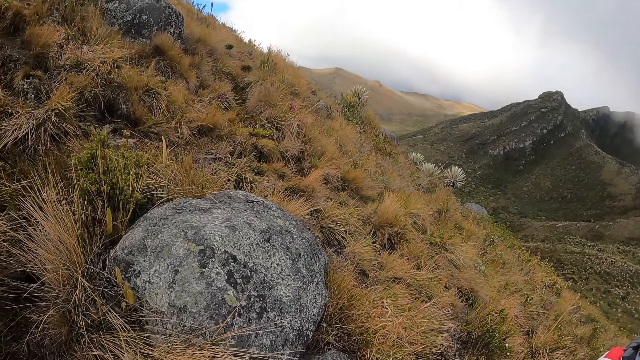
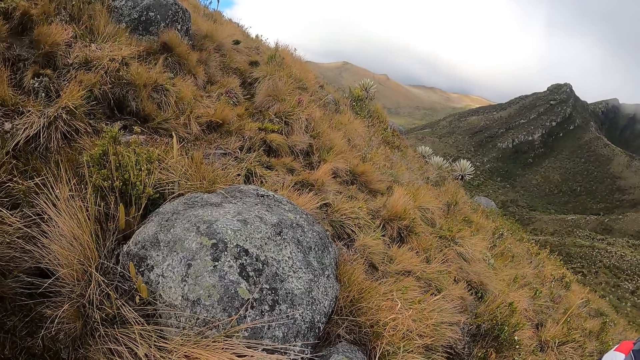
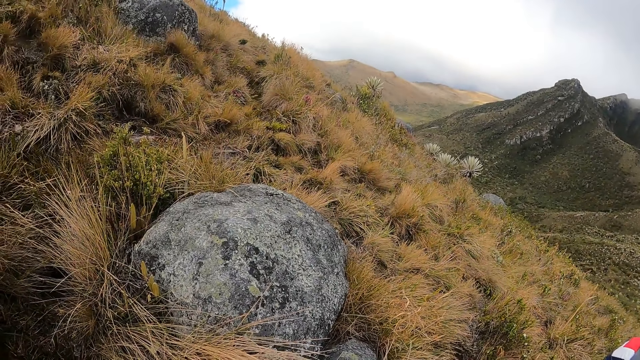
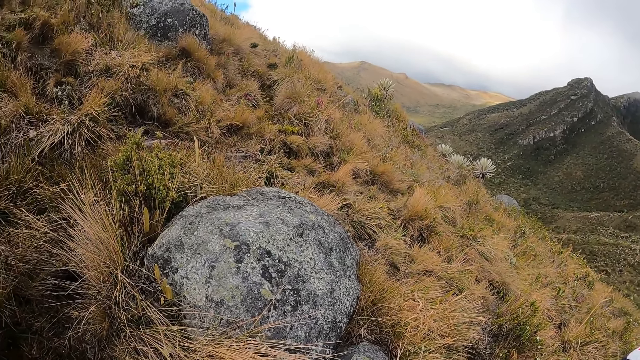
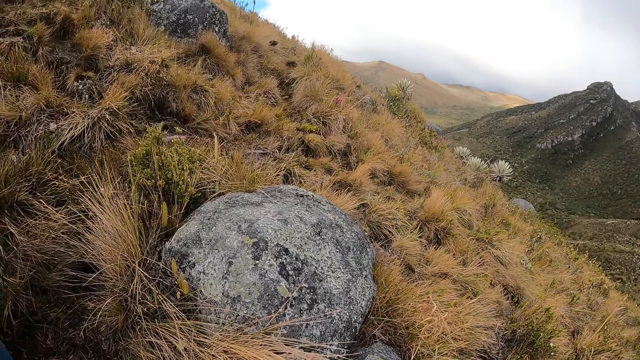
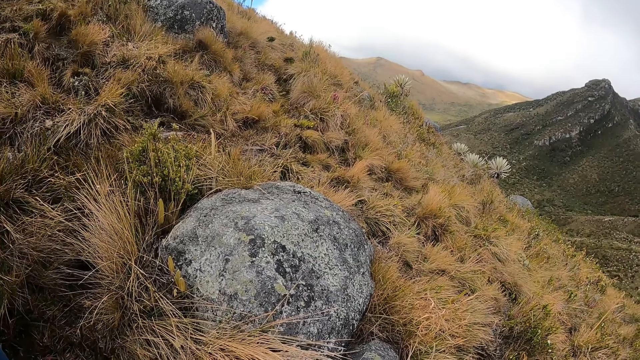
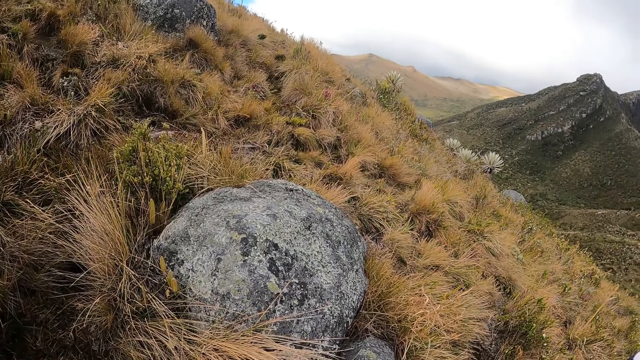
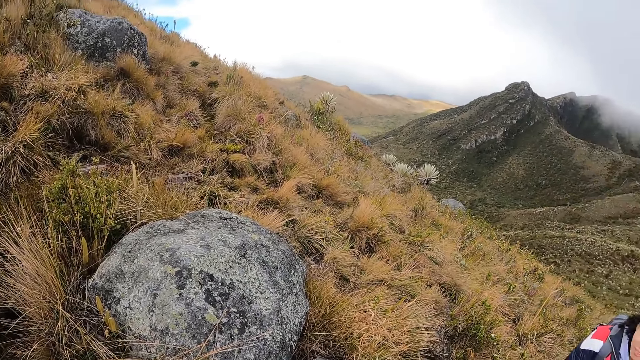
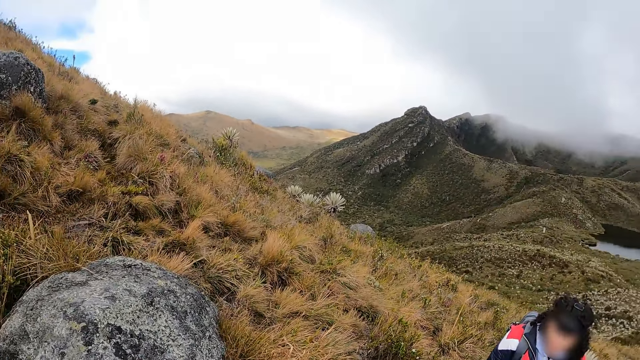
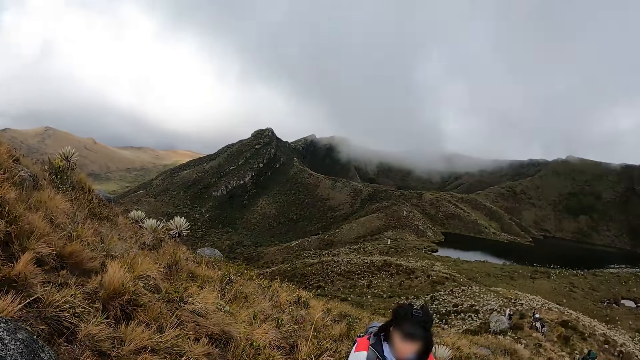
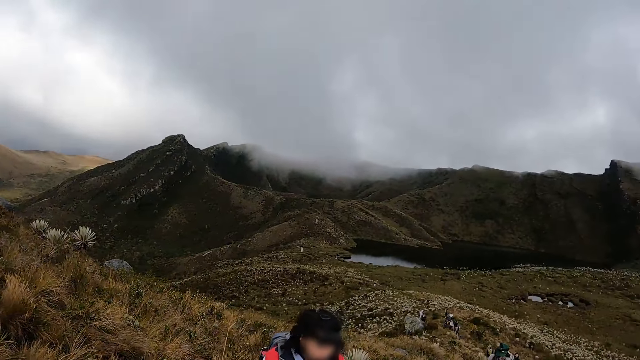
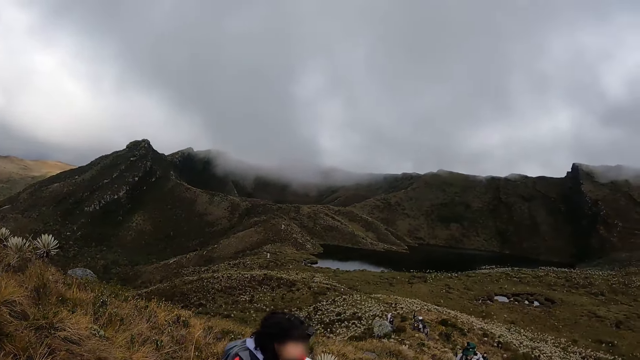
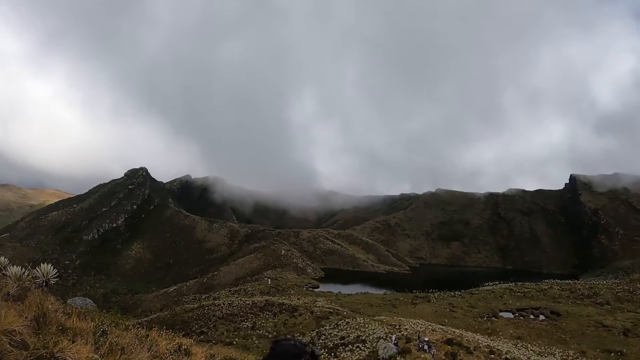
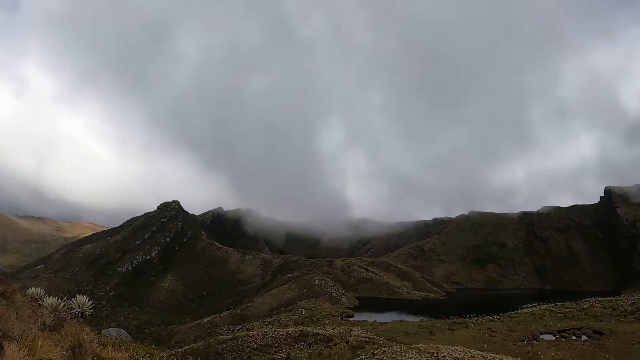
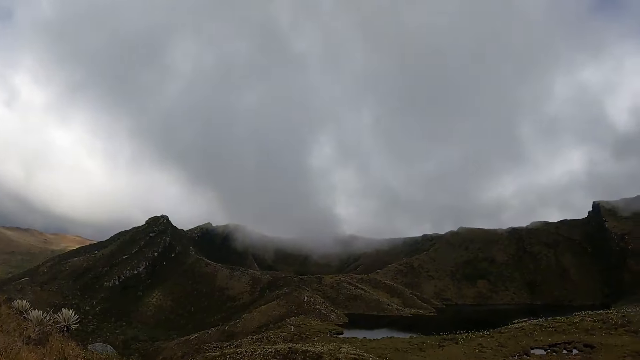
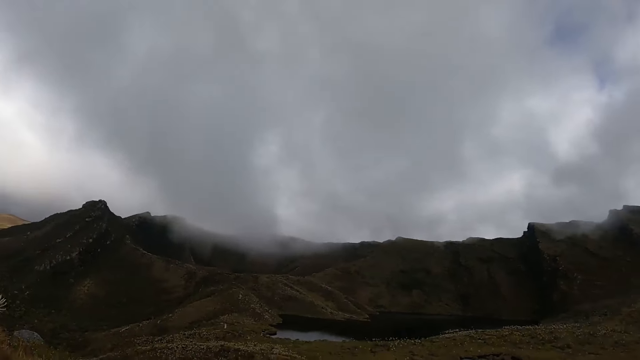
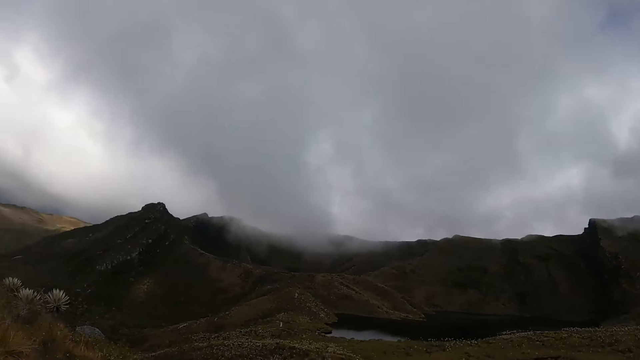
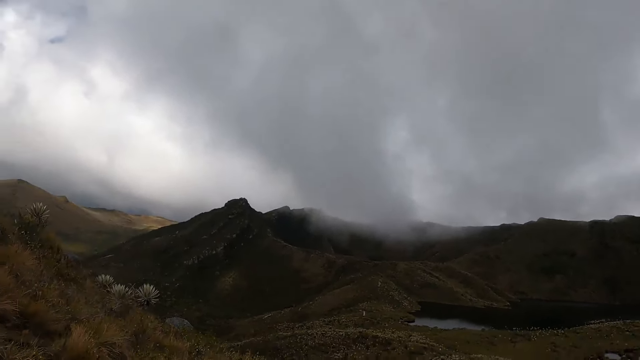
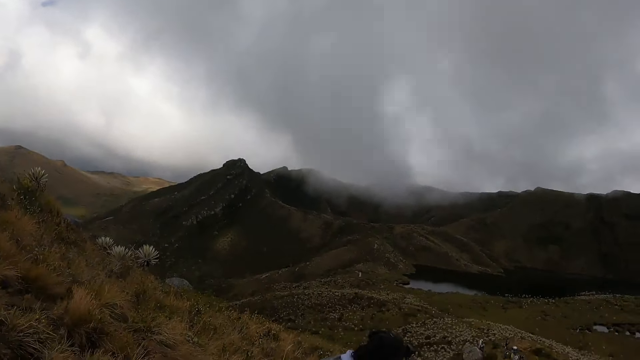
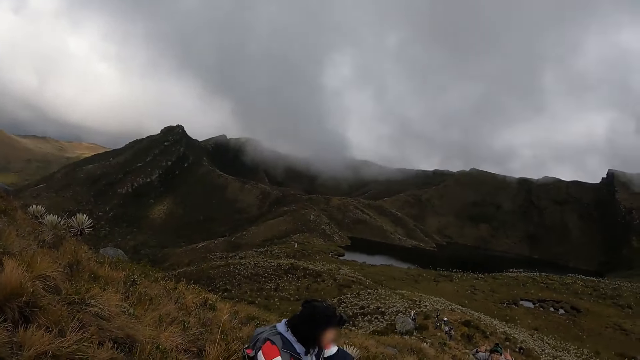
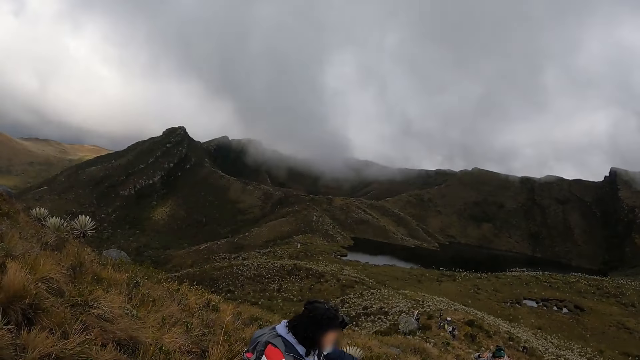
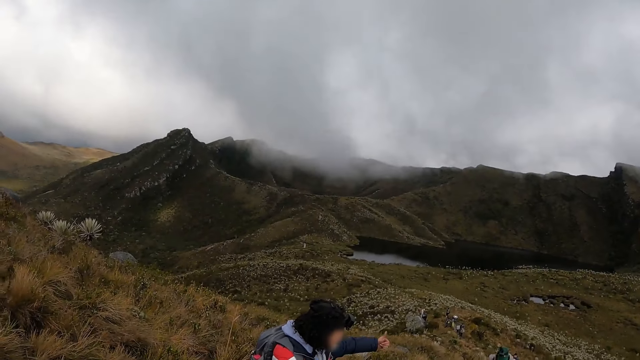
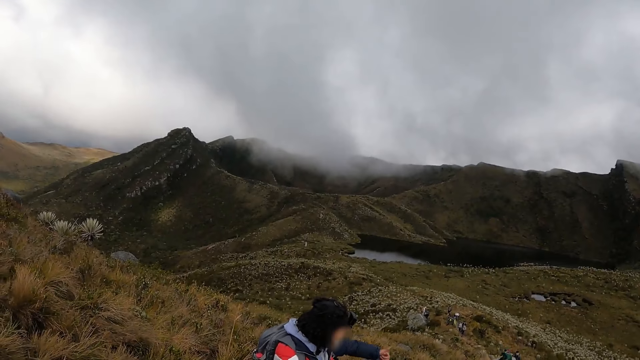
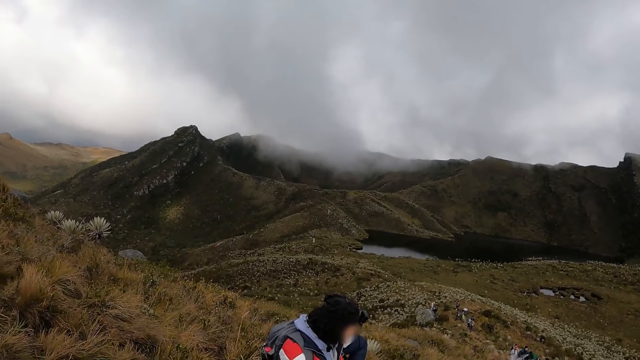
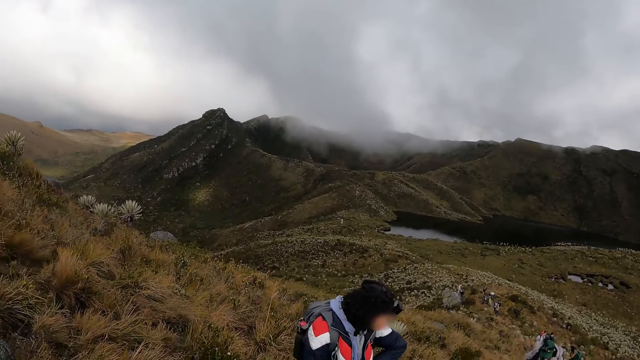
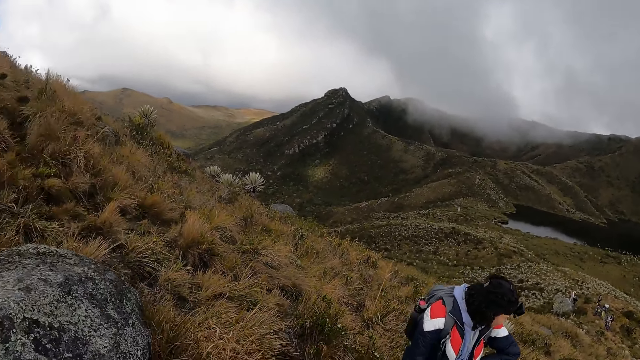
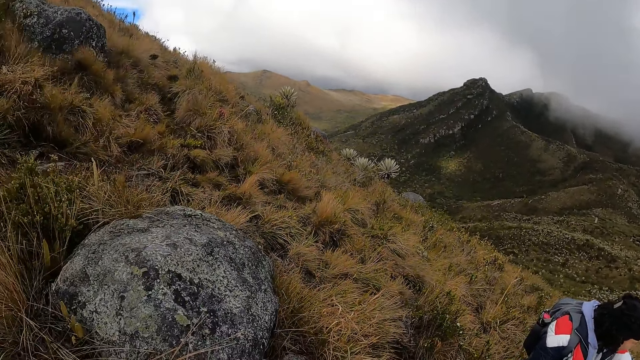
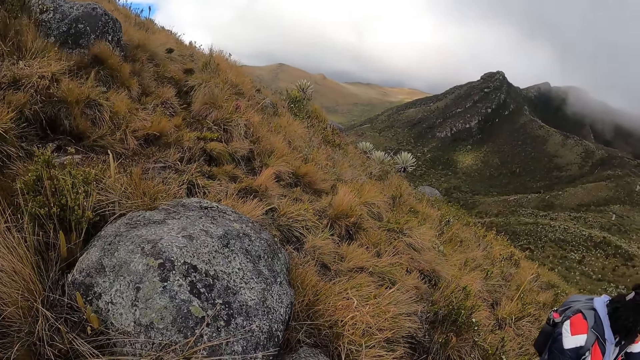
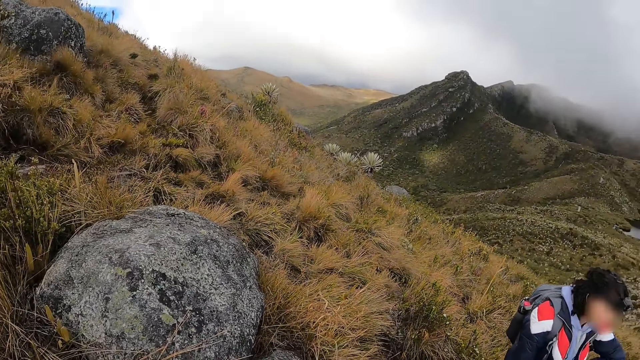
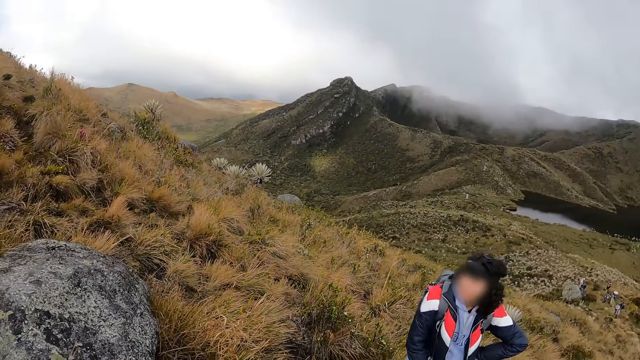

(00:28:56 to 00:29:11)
The woman holds up her left thumb.

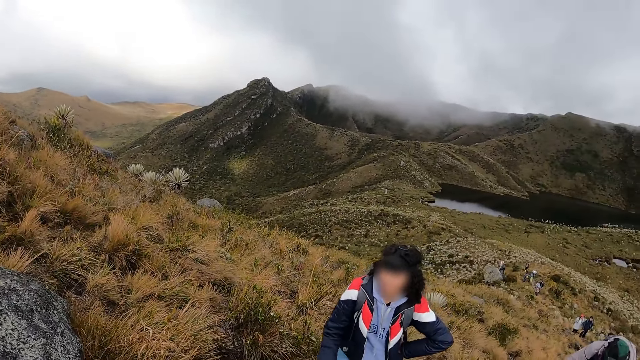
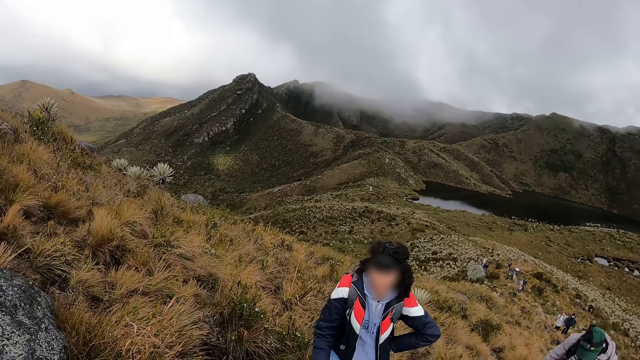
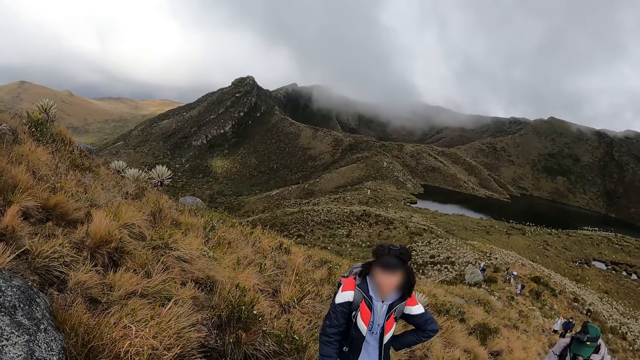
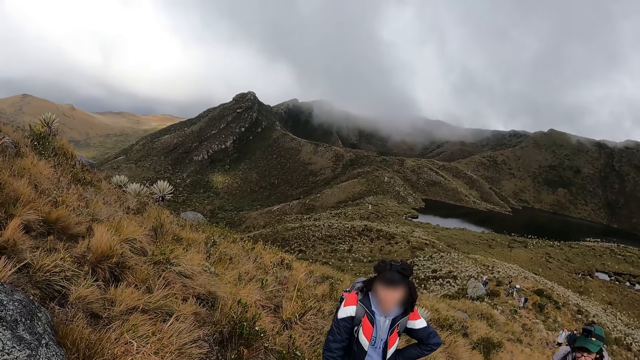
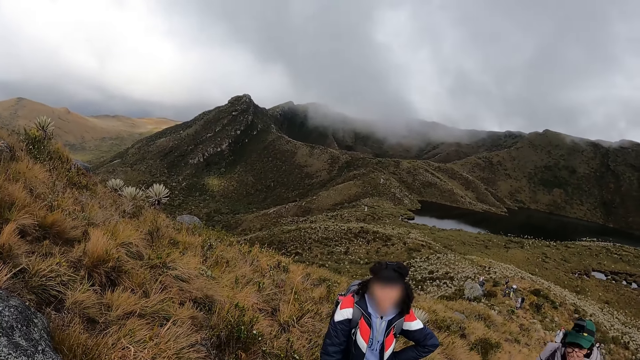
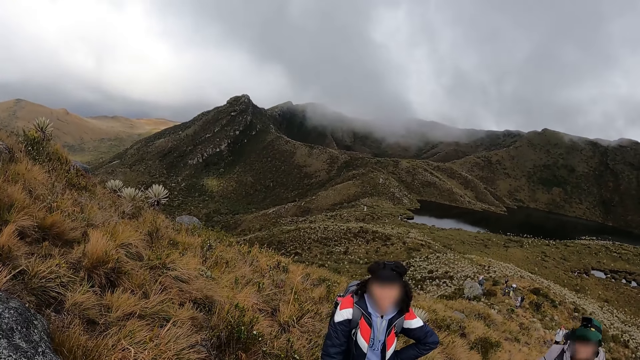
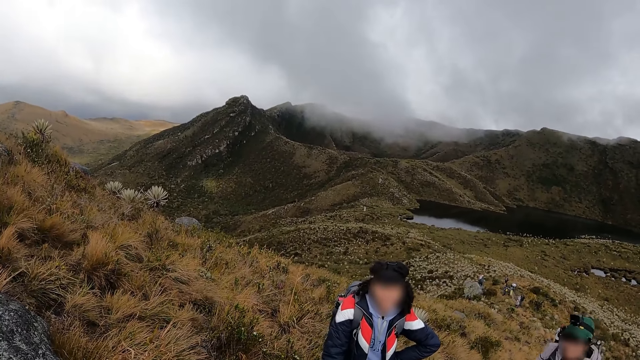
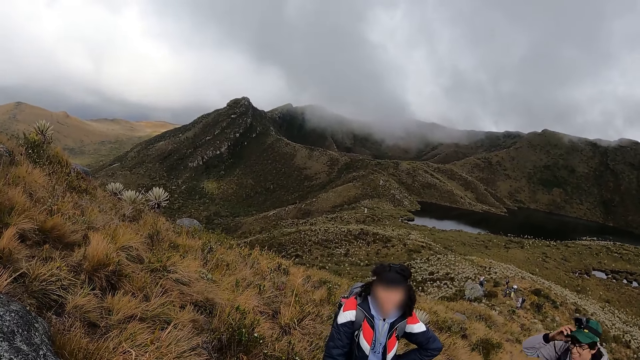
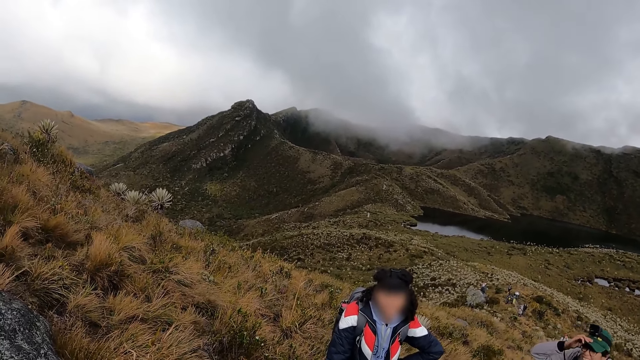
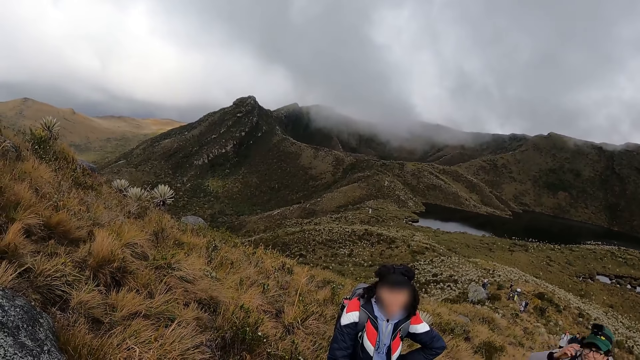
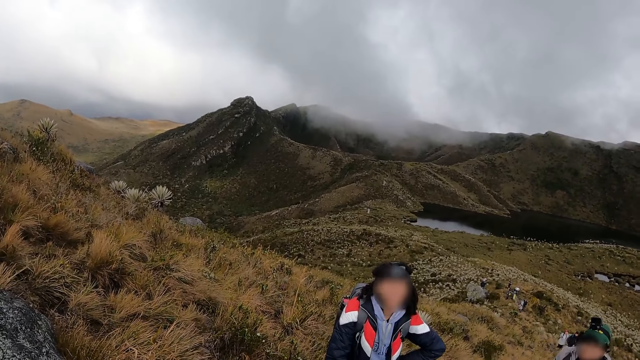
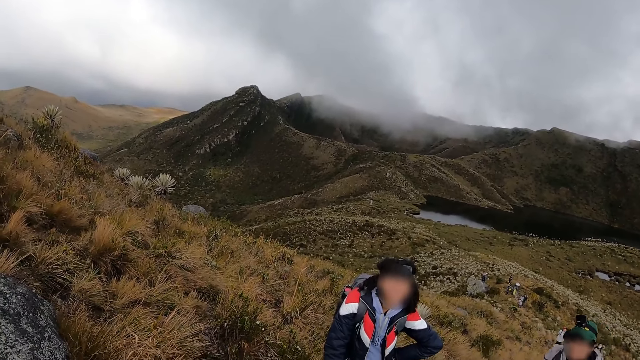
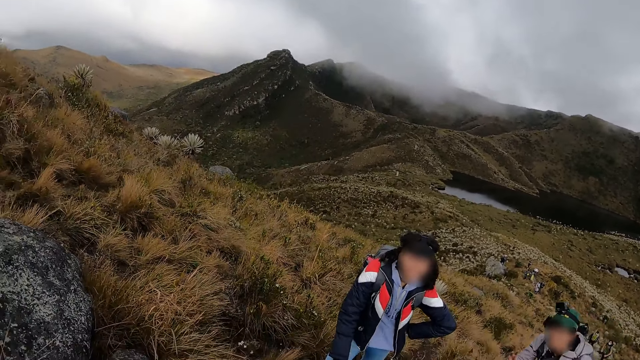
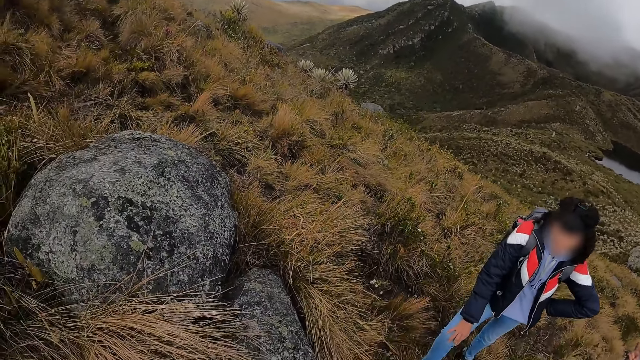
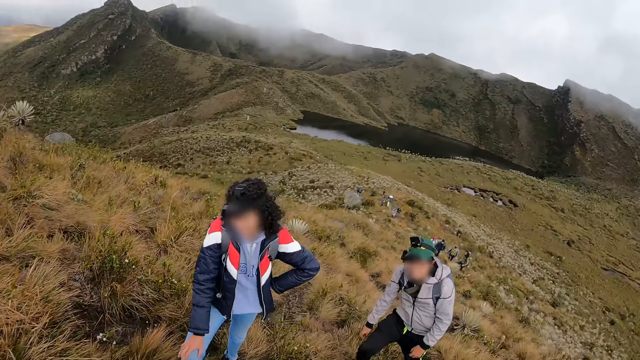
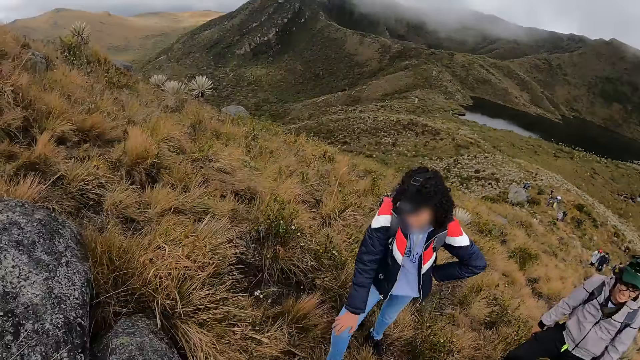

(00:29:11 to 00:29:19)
The man touches a cap on his head with his right hand.
